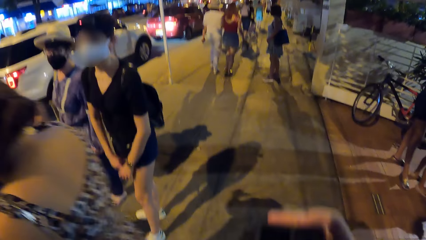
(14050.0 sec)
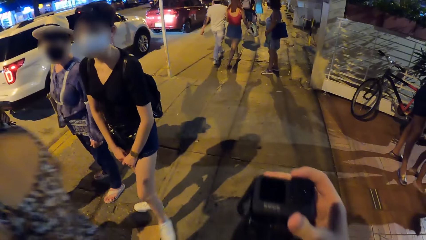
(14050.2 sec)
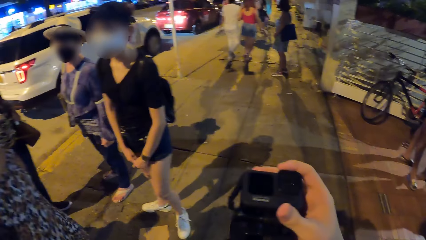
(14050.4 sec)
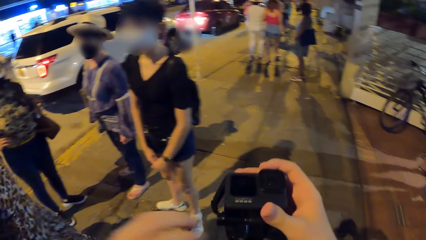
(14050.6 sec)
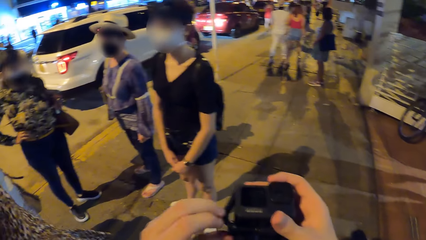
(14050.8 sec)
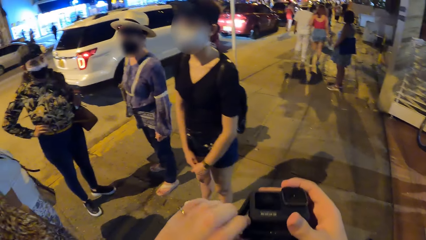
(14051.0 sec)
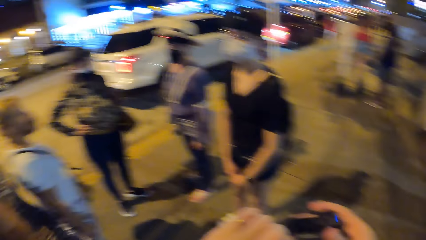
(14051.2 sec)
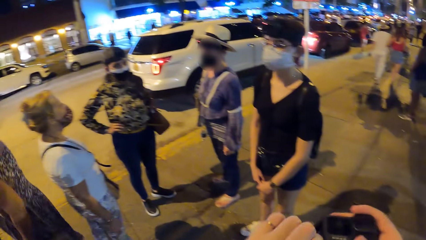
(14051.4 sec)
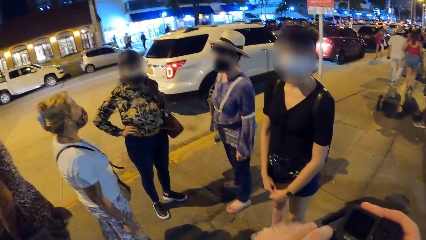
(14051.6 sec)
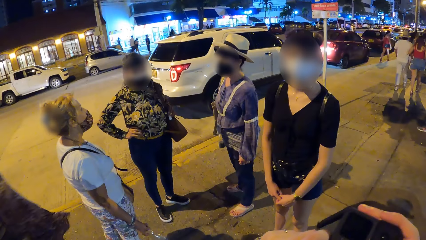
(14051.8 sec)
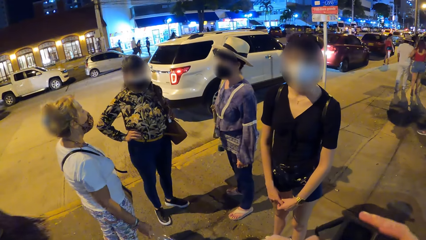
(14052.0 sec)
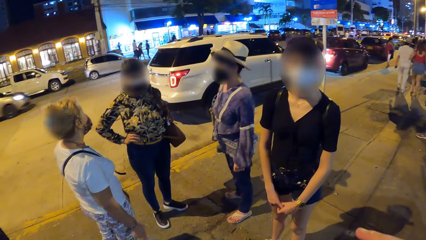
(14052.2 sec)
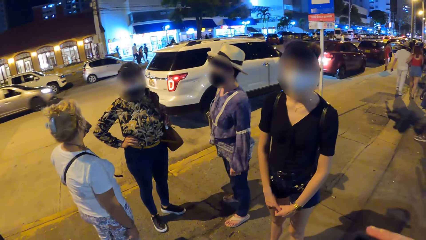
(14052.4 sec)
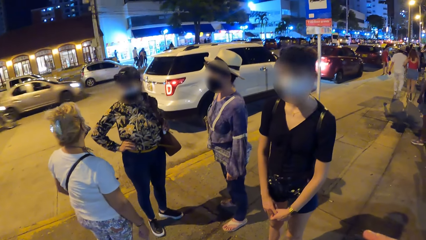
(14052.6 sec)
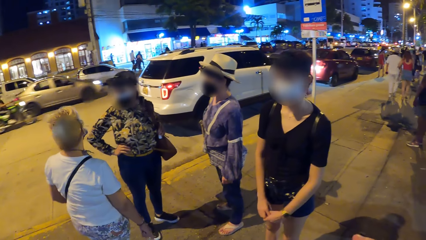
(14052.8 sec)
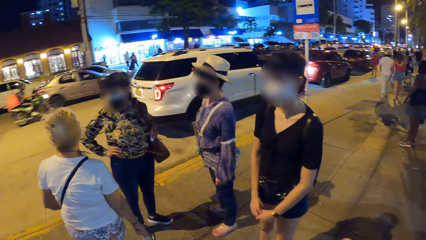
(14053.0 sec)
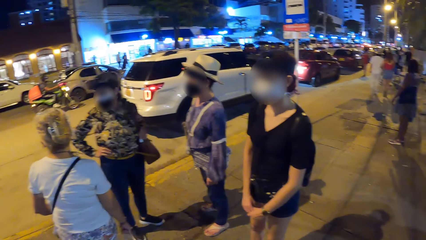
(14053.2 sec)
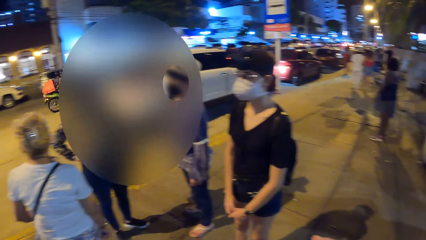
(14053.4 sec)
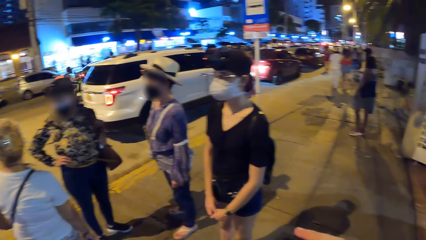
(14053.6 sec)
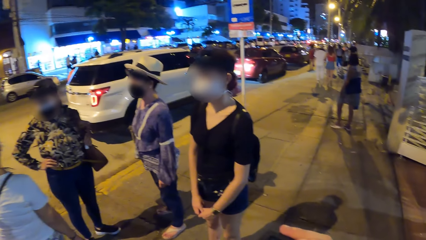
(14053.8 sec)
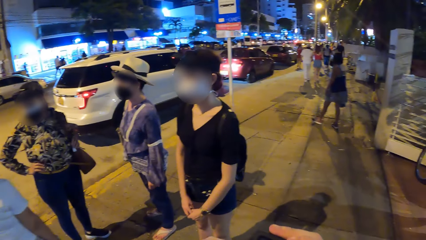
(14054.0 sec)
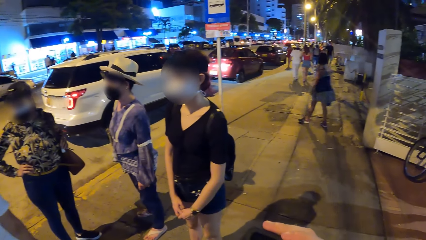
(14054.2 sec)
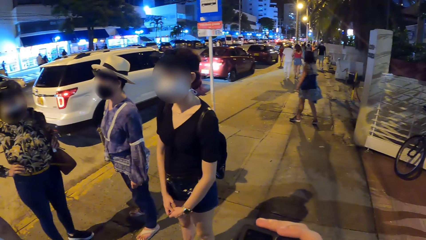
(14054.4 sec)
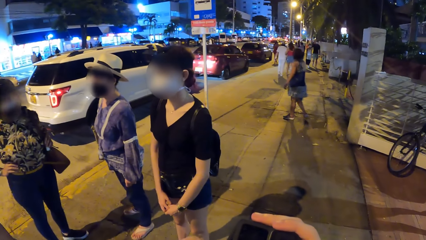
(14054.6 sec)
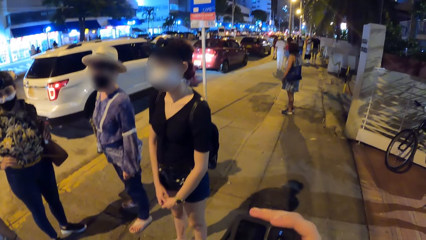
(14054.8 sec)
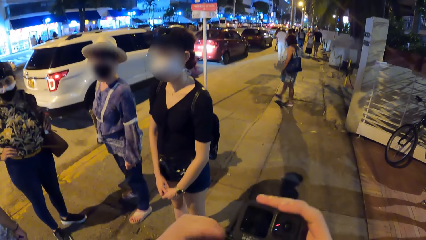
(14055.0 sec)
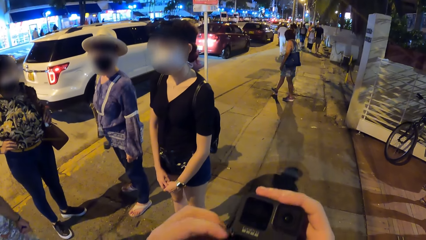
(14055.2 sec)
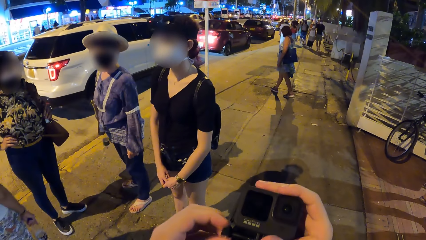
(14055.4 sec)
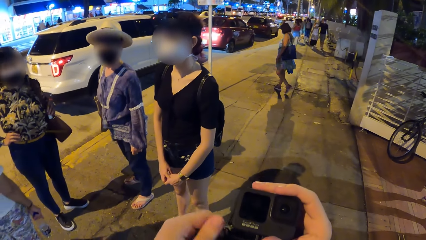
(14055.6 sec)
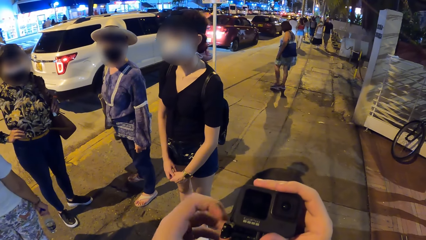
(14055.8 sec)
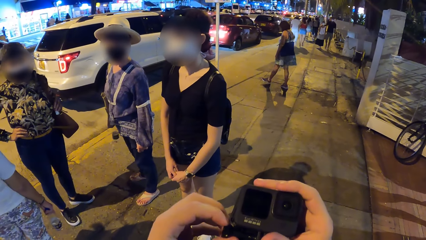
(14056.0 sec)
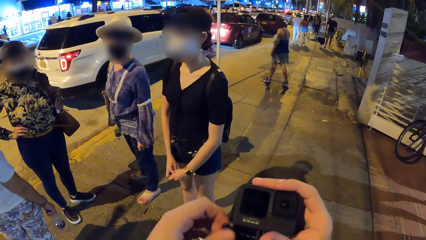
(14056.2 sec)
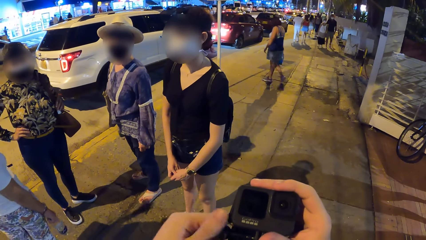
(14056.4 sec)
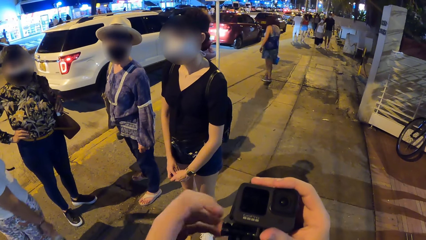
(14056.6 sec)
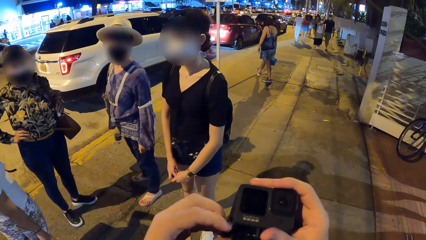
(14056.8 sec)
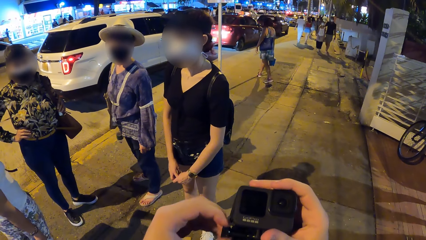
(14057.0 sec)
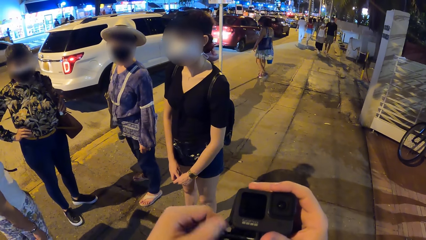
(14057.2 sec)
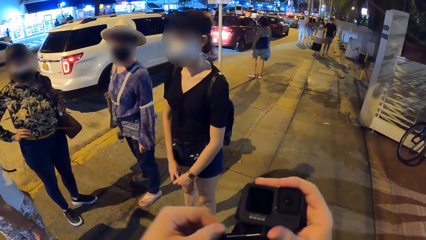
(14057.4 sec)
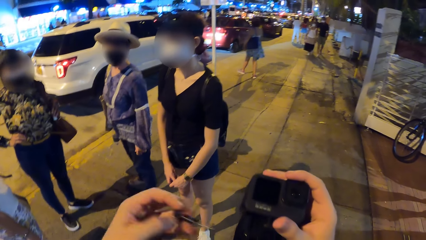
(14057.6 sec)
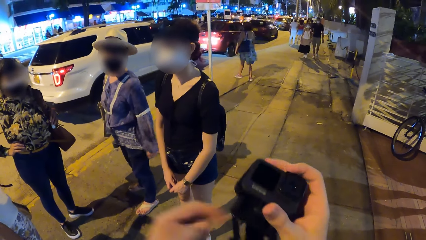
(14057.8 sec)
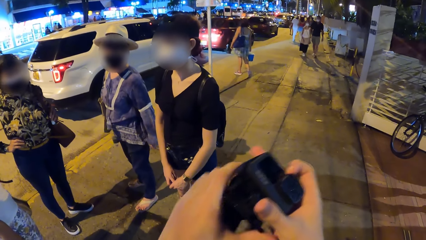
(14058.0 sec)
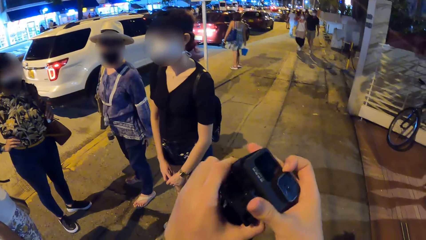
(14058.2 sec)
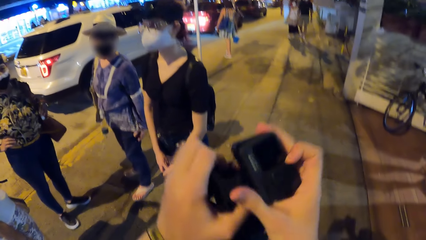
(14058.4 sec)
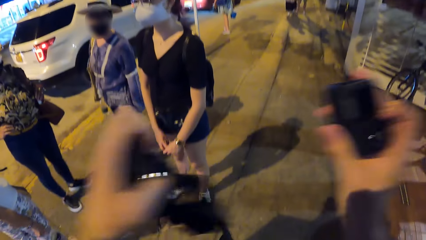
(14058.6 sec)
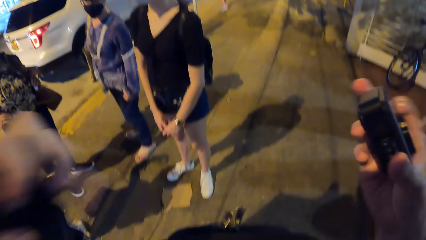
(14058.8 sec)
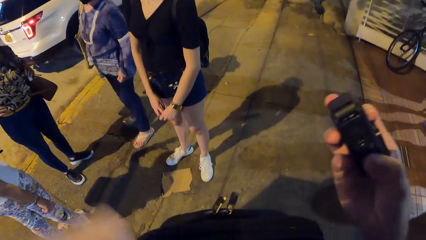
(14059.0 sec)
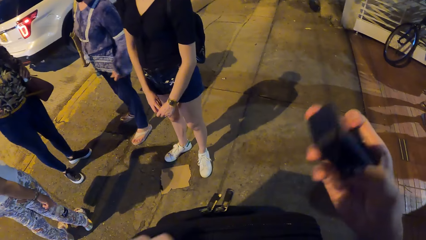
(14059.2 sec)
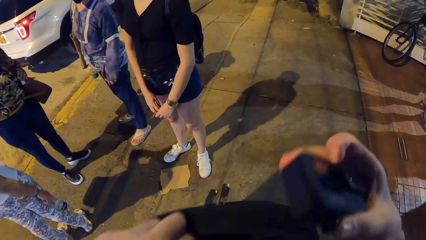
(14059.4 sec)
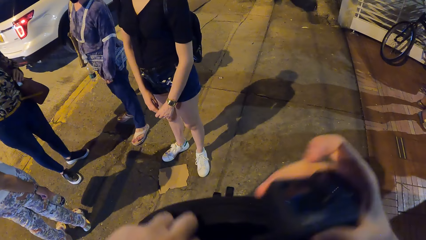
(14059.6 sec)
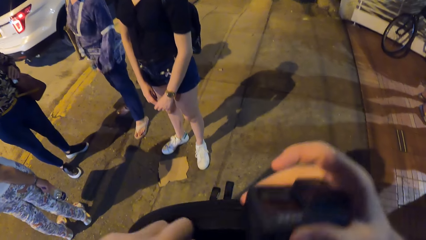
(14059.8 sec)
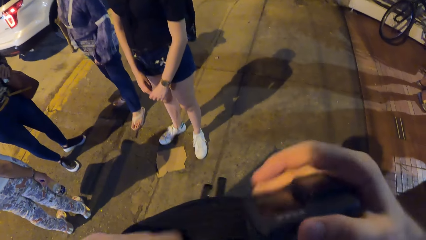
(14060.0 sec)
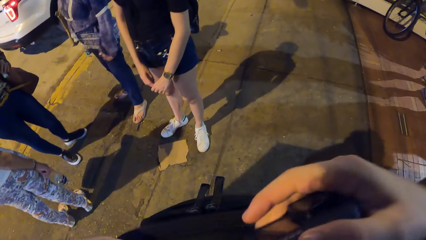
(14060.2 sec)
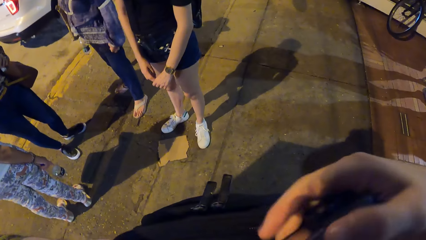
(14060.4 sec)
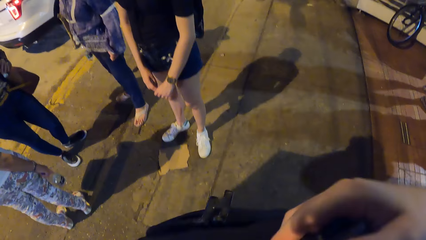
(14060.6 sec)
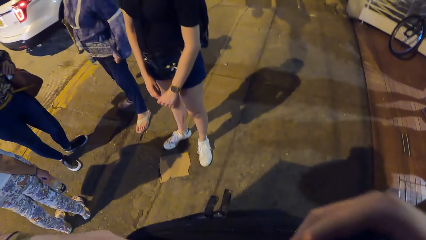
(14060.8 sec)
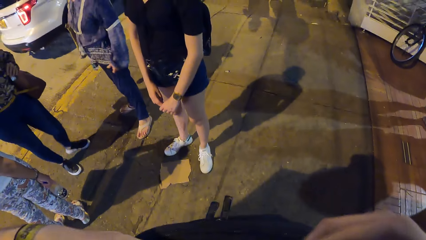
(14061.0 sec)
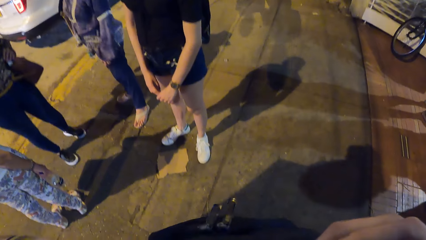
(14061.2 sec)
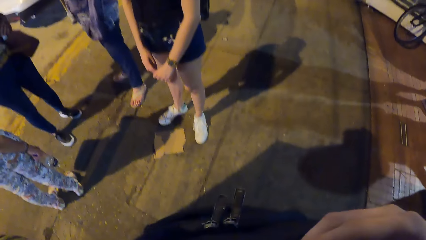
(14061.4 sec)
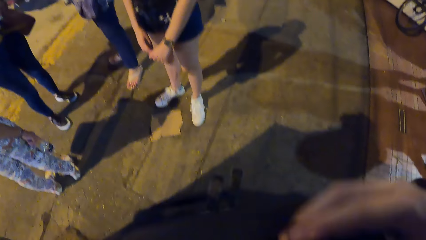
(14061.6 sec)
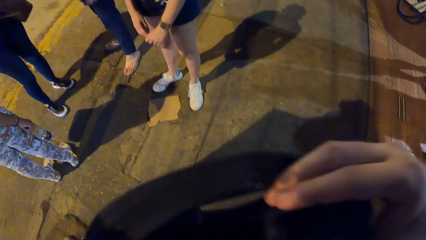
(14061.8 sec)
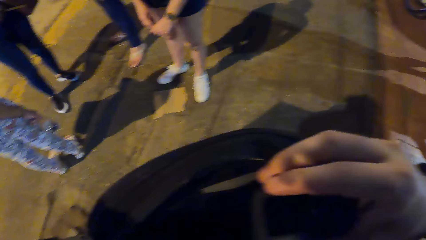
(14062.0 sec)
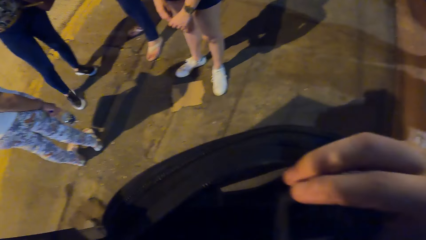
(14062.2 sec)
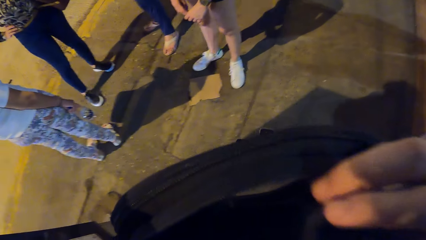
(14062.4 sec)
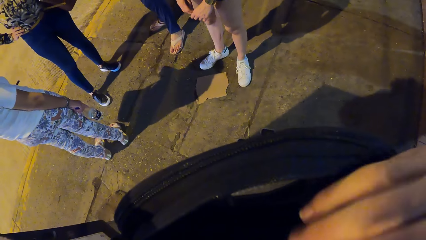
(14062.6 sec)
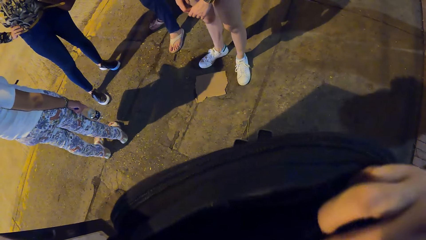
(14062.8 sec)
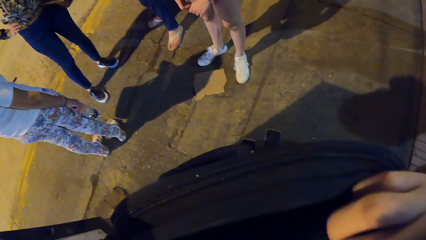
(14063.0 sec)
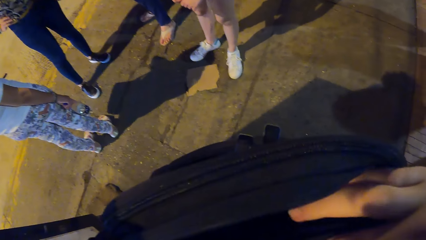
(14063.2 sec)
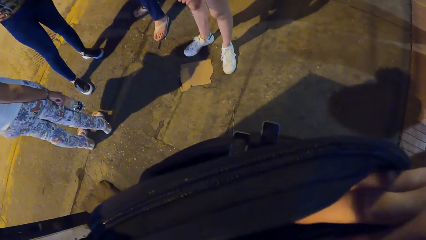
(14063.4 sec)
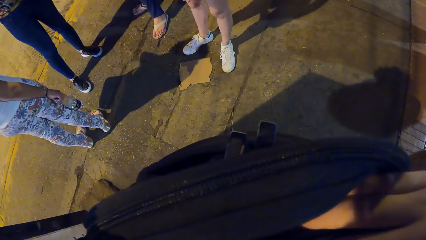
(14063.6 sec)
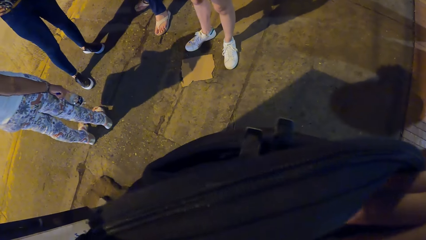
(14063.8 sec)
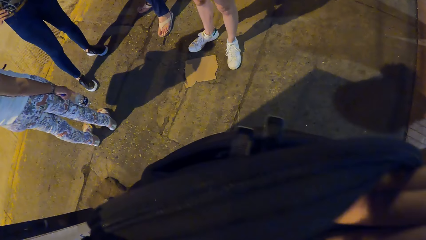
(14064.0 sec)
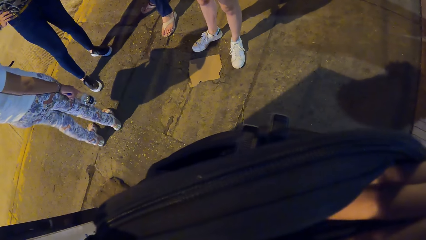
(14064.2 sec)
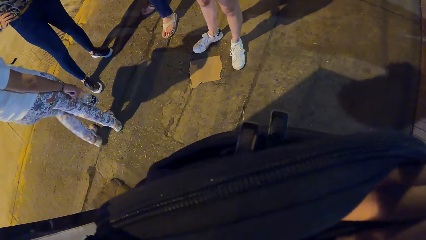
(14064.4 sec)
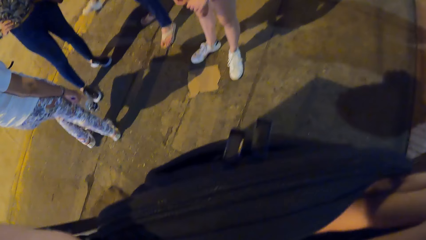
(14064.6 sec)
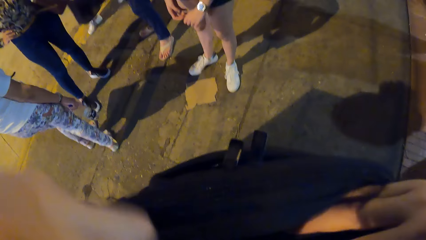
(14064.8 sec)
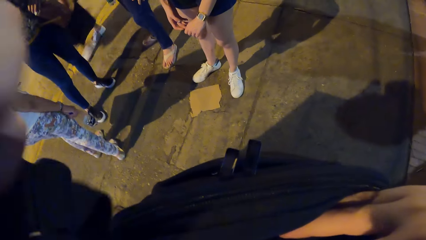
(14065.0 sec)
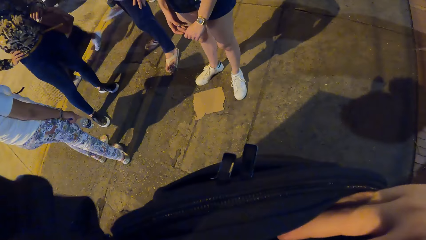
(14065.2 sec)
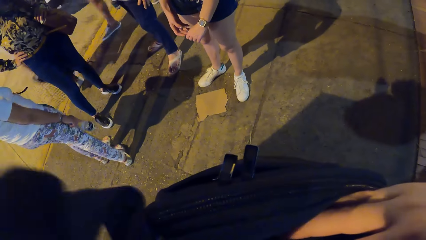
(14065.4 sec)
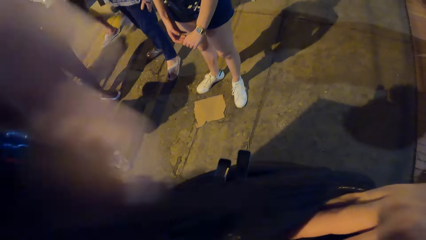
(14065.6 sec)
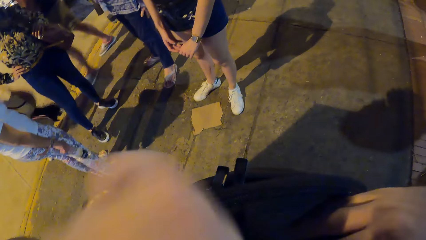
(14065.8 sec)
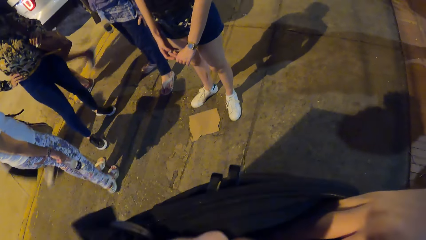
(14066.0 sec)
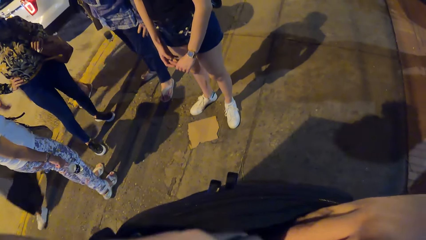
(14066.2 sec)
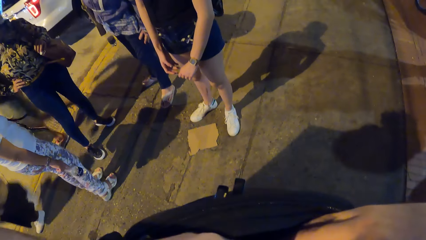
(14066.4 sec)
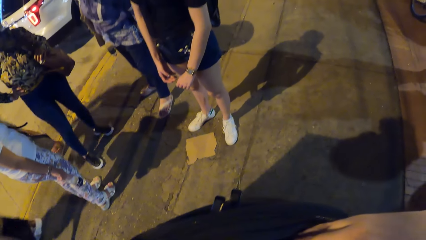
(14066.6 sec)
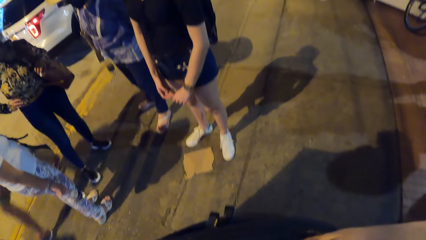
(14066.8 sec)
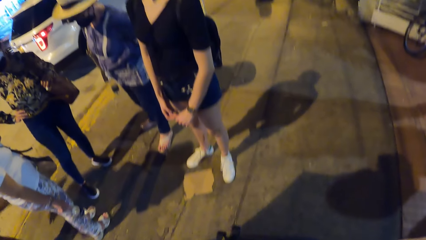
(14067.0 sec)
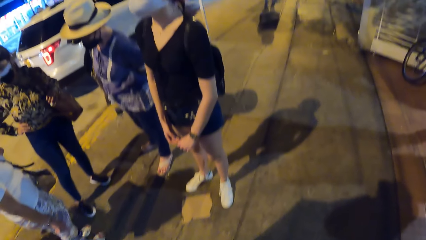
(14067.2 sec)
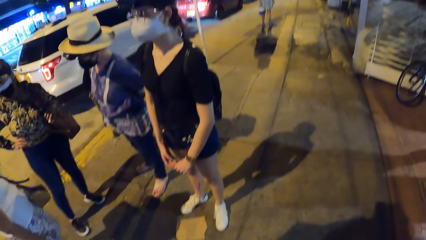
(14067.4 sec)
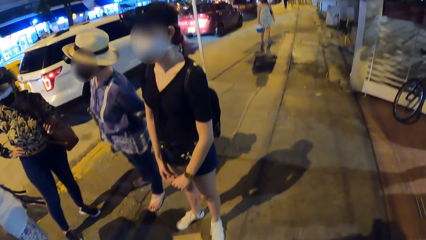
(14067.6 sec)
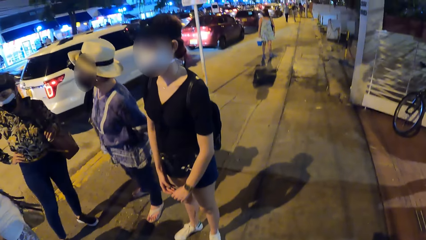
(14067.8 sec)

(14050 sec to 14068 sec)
The camera wearer looks around the environment. He unscrews a knob on the camera in his right hand with his left hand. He touches something in his hand. He loosens the screw on the head camera with his left hand. He removes the screw from the head camera with his left hand. He detaches a head strap from the head camera with his left hand. He puts the head strap in a black bag with his left hand. He puts the head camera in the black bag with his right hand. He puts his left hand in the black bag.
